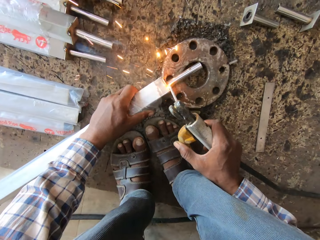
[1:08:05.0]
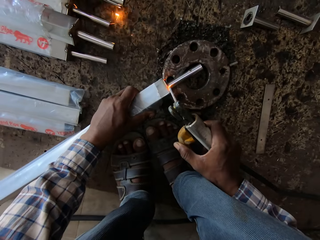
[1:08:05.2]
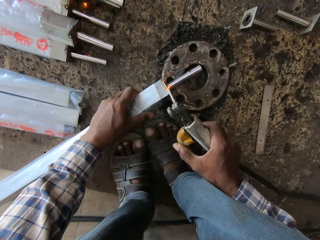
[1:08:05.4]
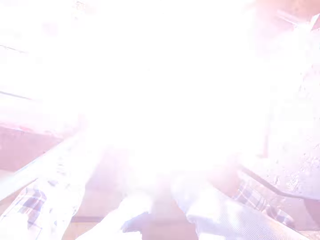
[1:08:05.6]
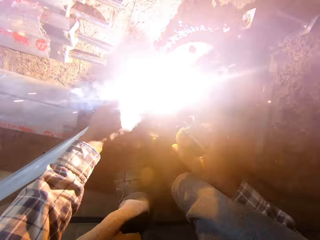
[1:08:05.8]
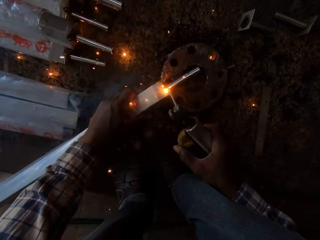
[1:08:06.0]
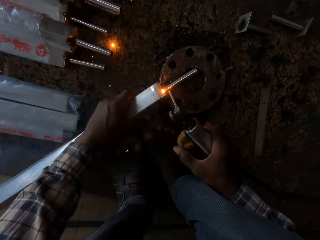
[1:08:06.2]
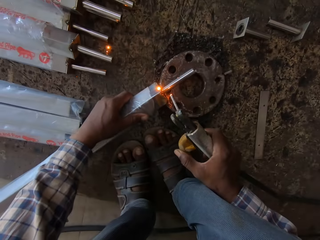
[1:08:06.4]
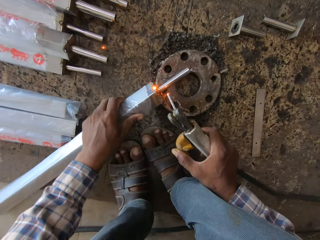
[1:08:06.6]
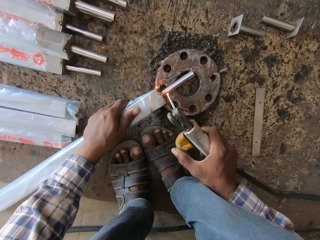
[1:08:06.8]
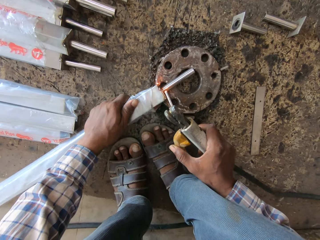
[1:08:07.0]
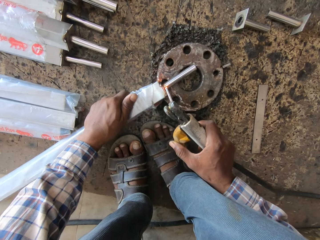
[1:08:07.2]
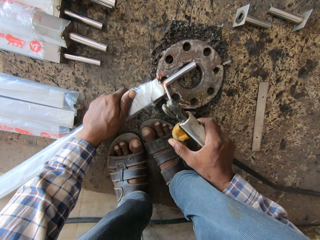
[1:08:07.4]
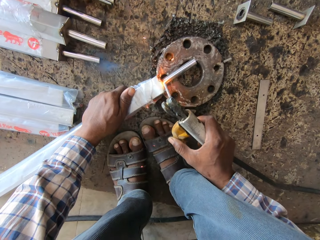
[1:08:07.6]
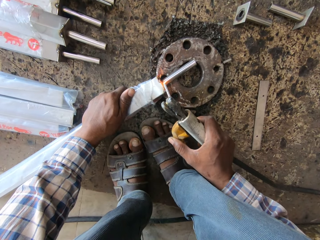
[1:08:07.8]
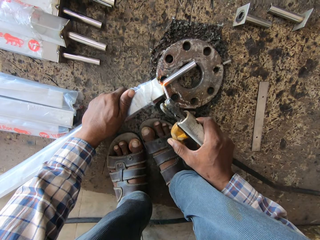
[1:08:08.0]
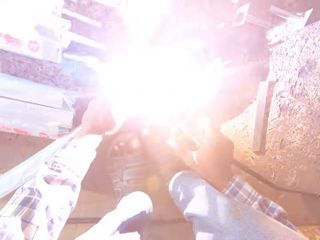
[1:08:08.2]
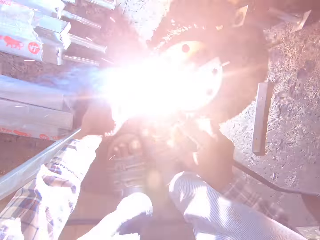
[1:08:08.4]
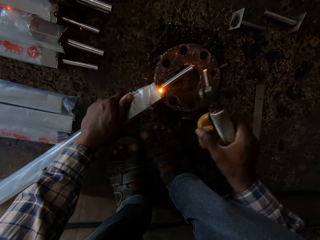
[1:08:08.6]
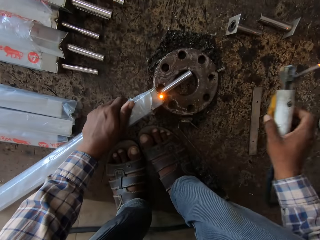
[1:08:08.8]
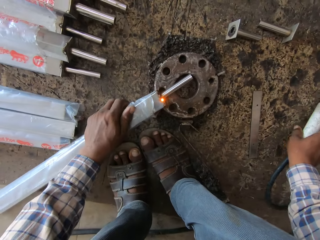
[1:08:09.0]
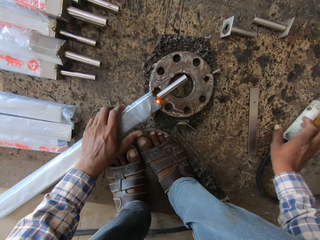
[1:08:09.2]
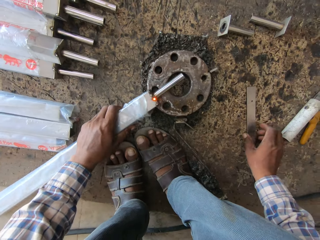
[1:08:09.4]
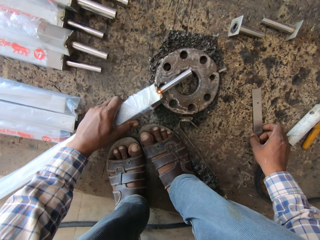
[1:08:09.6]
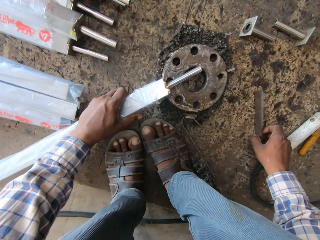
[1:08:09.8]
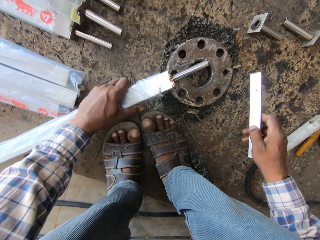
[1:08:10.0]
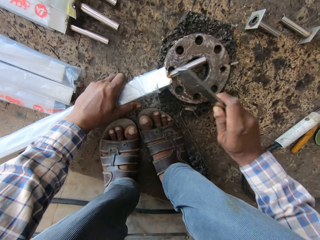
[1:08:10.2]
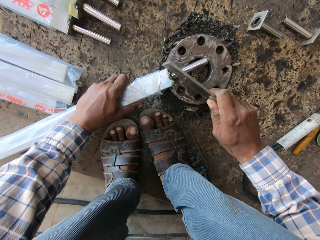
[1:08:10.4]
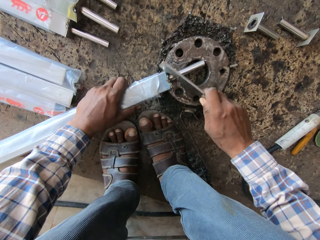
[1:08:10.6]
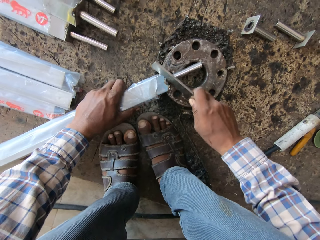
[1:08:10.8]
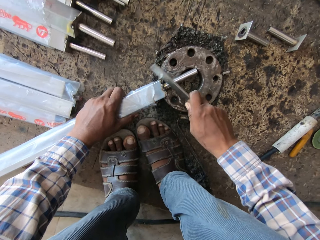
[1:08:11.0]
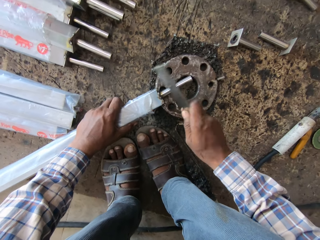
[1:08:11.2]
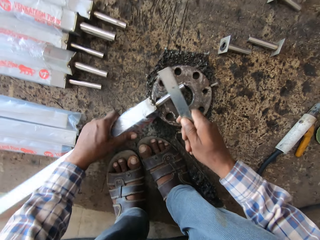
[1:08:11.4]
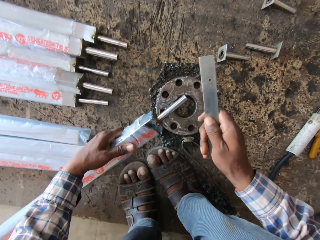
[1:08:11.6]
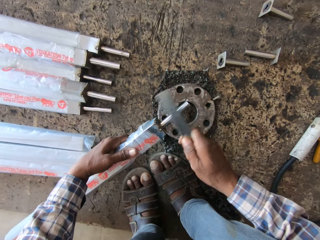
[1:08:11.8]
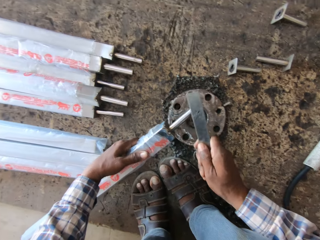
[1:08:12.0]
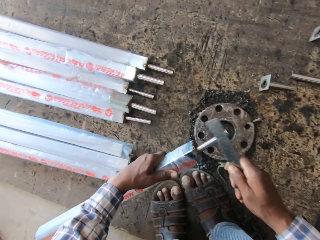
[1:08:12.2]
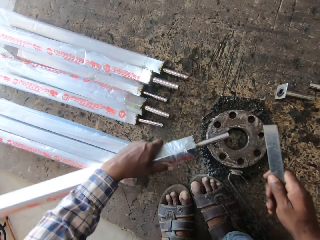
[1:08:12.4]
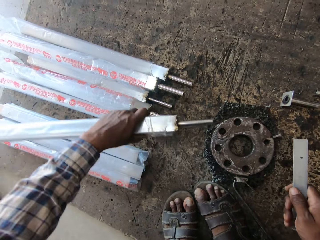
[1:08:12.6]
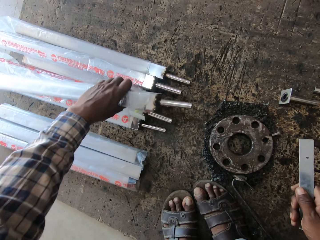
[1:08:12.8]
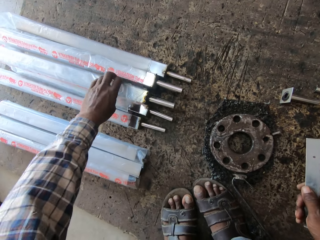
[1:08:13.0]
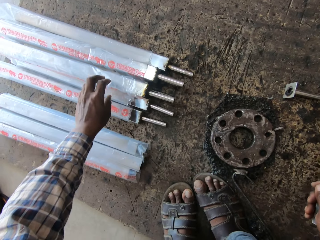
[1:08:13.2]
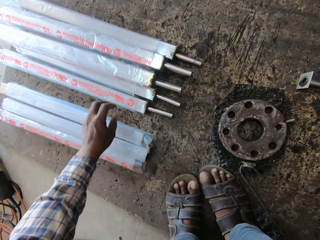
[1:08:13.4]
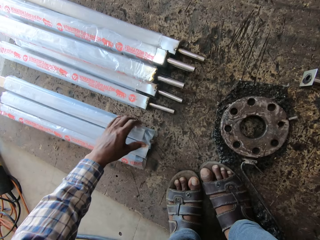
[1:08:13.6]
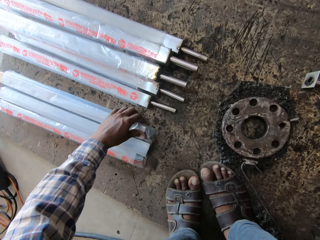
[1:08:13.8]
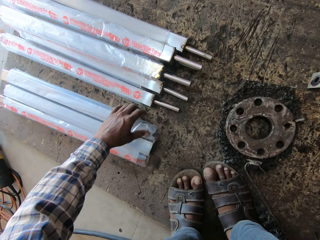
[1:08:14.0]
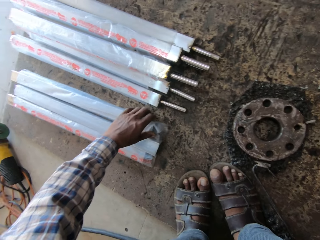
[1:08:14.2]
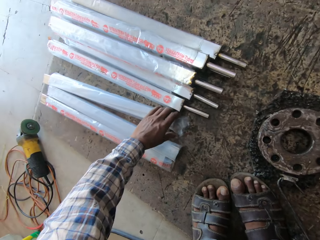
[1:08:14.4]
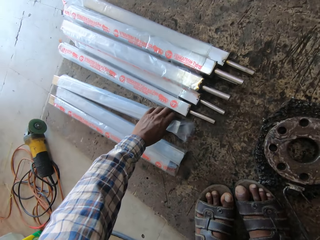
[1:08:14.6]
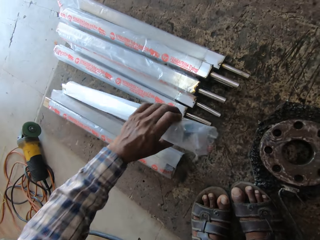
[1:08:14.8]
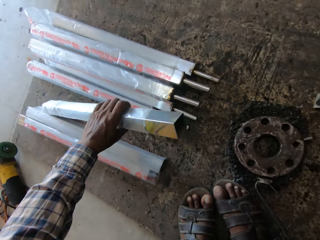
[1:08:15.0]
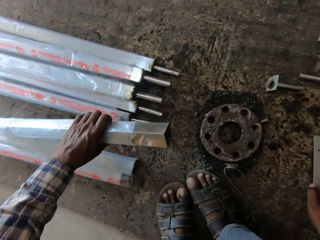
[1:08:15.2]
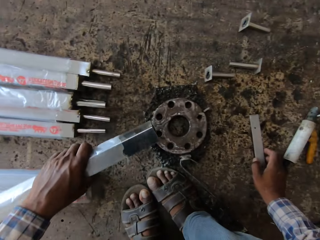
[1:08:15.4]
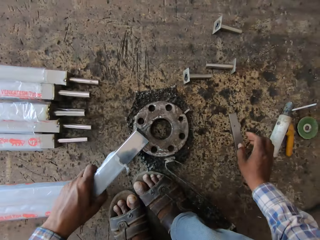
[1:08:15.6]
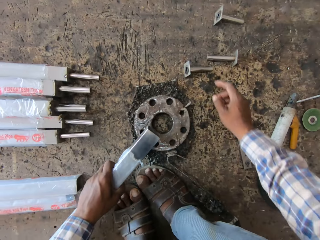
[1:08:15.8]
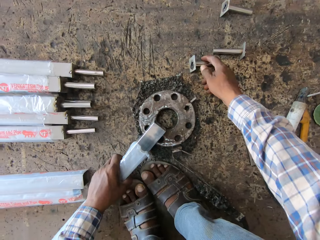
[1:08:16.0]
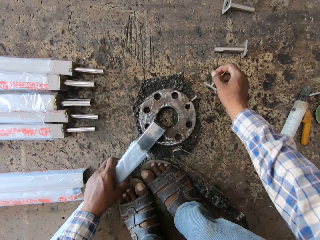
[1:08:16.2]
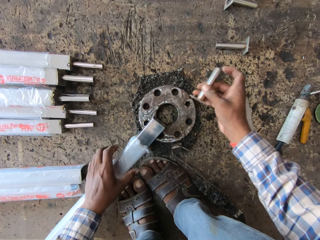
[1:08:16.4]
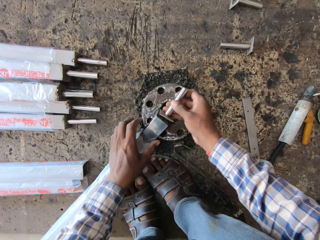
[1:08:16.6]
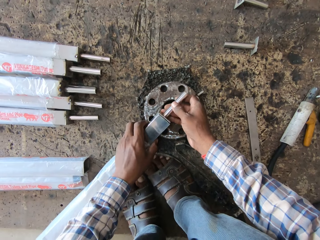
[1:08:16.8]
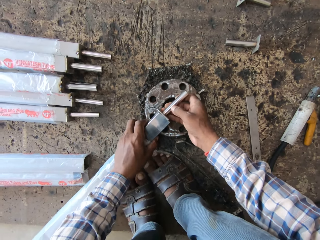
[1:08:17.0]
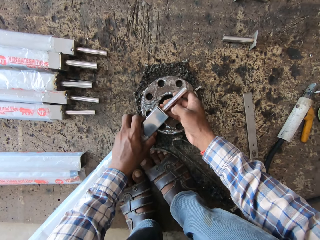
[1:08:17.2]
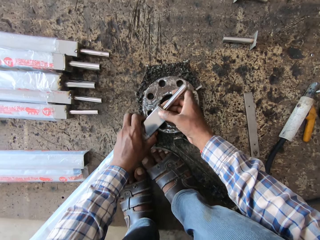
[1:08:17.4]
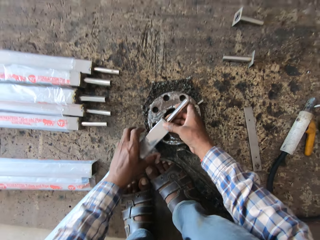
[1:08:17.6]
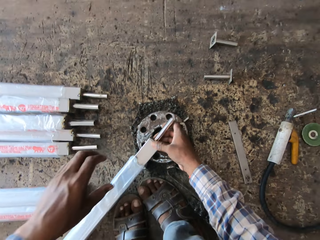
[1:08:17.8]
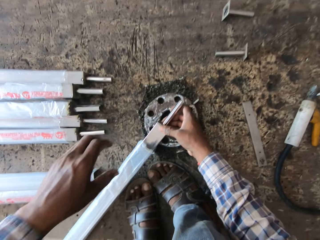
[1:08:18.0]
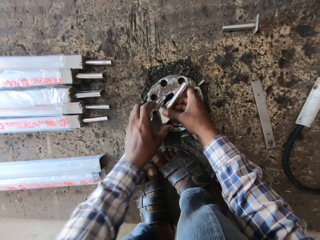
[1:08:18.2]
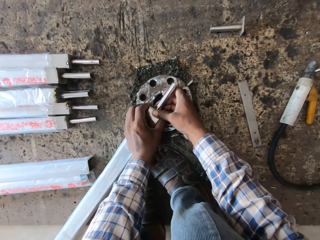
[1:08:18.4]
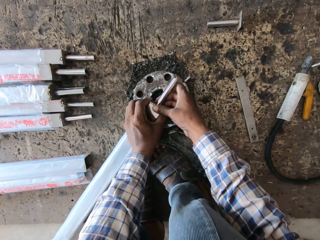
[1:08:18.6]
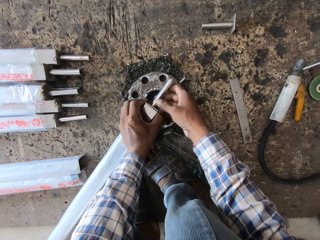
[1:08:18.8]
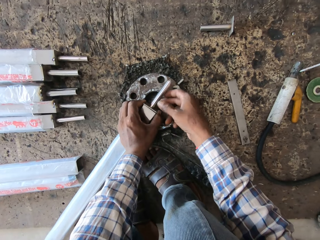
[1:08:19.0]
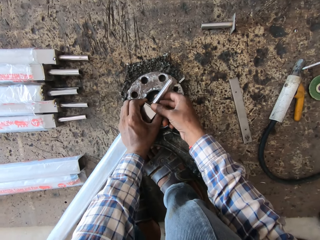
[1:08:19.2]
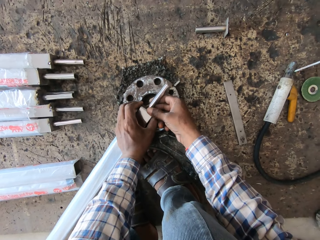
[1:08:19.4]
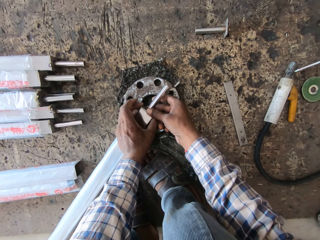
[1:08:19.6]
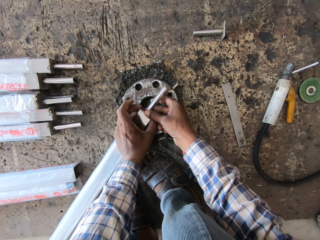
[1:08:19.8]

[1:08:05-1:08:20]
The camera wearer welds the square pipe in his left hand with the electrode holder in his right hand. He turns the square pipe with his left hand. He welds the square pipe in his left hand with the electrode holder in his right hand. He drops the electrode holder on the board with his right hand. He holds the square pipe with his left hand. He picks up the metal strip from the board with his right hand. He hits the square pipe in his left hand with the metal strip in his right hand. He places the square pipe on the board with his left hand. He picks up a square pipe from the board with his left hand. He pulls down the wrapper. He drops the metal strip on the board with his right hand. He places the square pipe on the flange with his left hand and picks up a metal pipe from the board with his right hand. He attaches the metals. He places the metal pipe on the square pipe with his right hand. He holds the metal pipe to the square pipe with both hands.

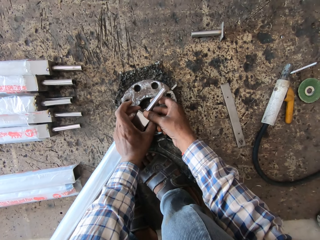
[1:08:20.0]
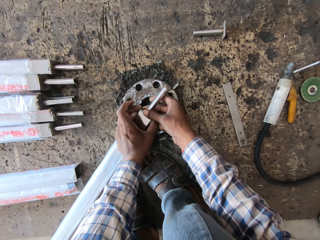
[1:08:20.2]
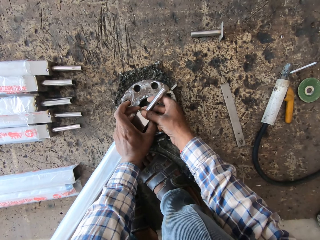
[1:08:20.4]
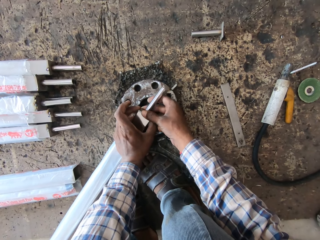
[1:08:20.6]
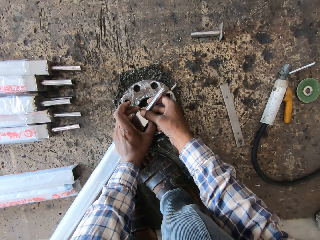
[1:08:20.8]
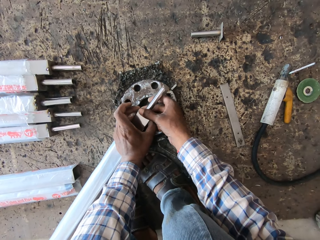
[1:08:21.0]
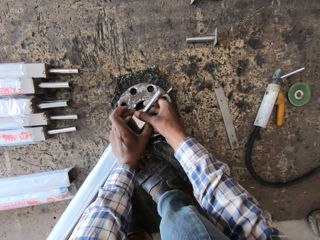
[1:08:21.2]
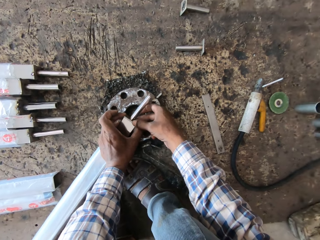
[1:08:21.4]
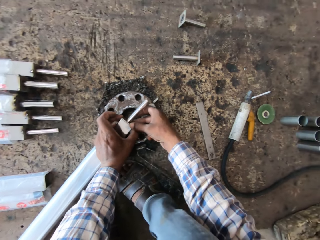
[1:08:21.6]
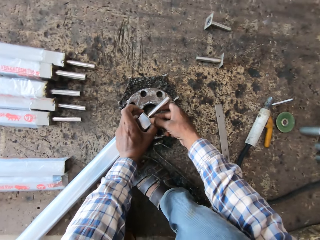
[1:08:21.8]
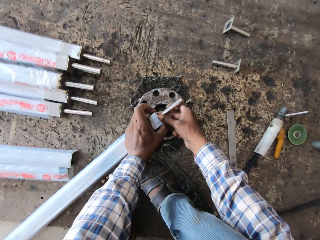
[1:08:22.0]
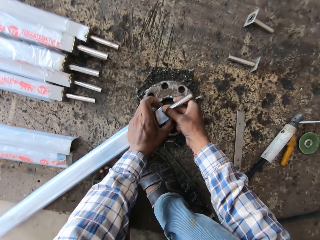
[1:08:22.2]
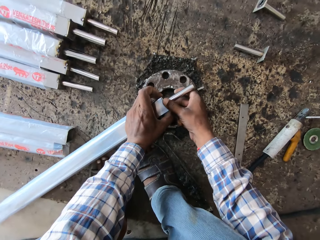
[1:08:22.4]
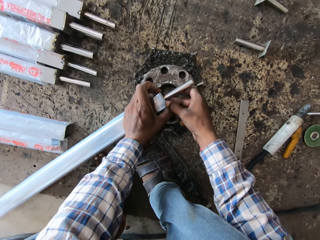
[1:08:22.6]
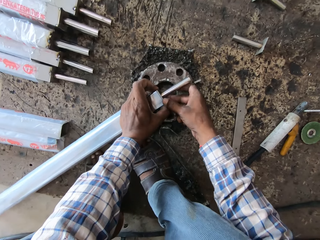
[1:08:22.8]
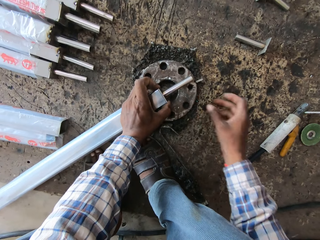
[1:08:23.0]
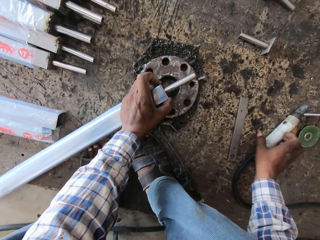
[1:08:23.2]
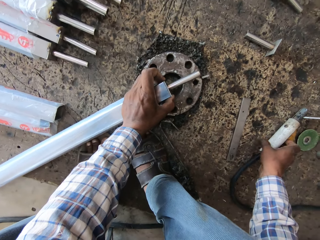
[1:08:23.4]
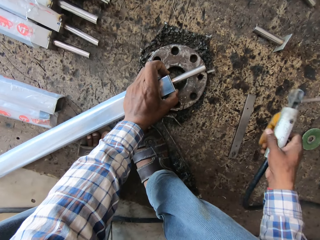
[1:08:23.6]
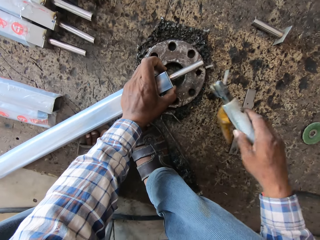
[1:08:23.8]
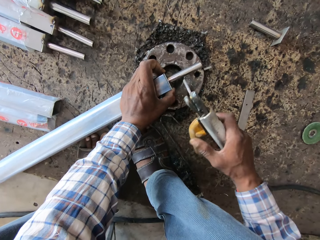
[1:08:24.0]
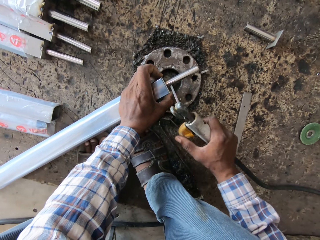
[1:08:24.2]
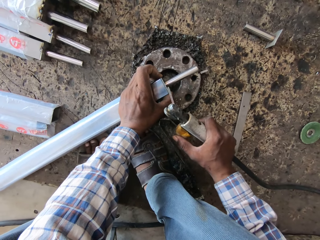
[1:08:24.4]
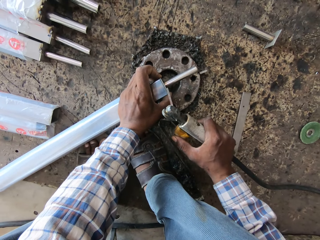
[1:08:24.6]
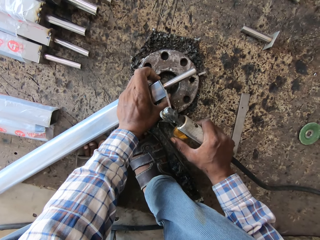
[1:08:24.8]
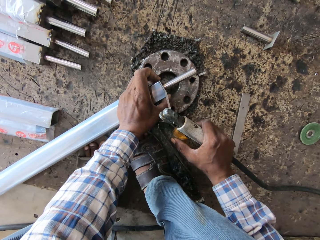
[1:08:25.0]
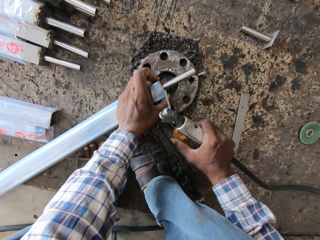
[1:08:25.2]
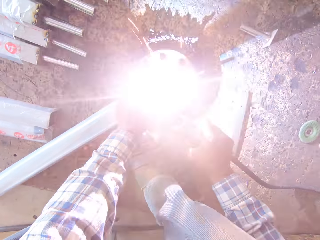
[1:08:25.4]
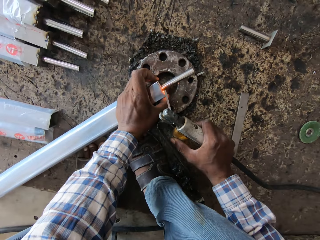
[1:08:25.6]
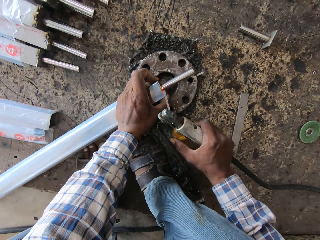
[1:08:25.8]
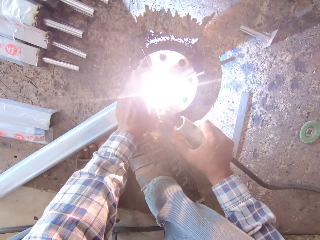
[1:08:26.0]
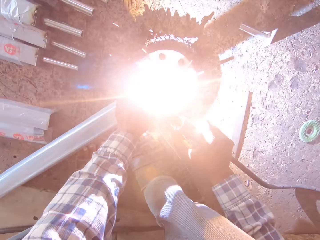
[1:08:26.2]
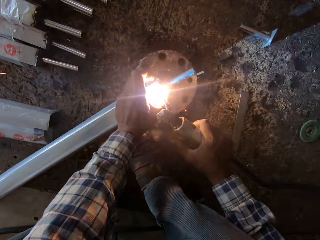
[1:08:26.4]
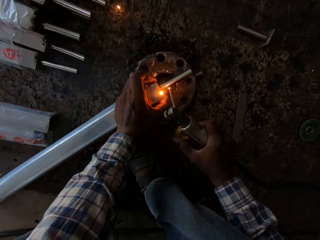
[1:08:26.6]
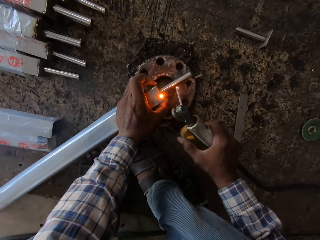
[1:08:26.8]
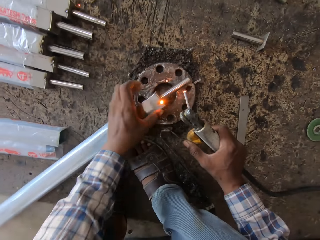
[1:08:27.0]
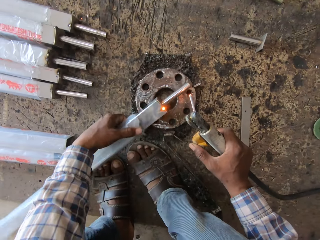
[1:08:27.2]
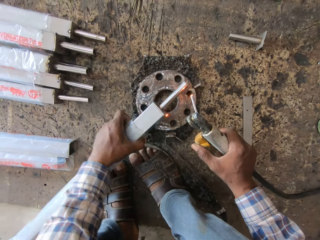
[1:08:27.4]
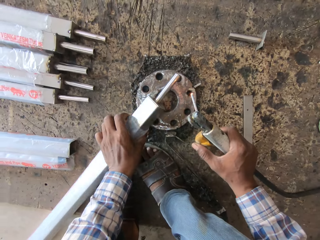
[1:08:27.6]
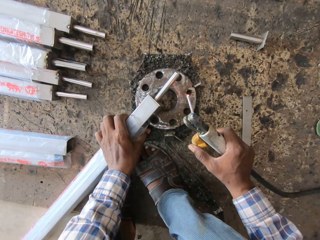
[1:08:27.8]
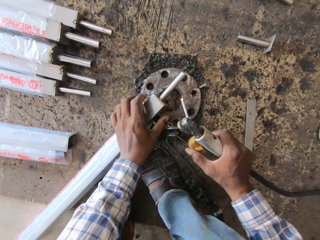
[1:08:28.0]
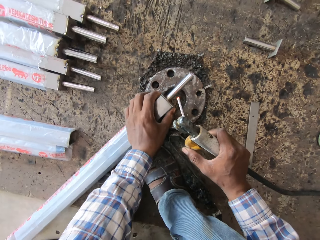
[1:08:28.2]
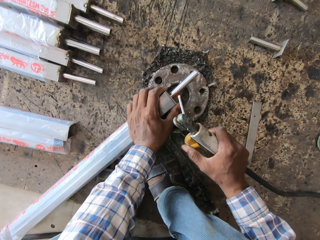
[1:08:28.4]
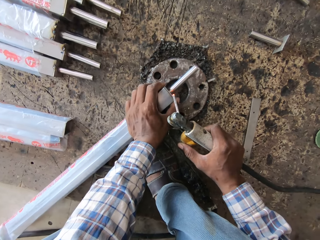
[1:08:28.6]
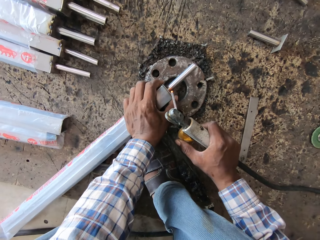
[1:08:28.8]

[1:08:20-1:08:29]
The camera wearer holds the metal pipe to the square pipe with his left hand. He picks up the electrode holder from the board with his right hand. He welds the metal pipe to the square pipe with the electrode holder in his right hand. He turns the square pipe with his left hand. He welds the metal.
